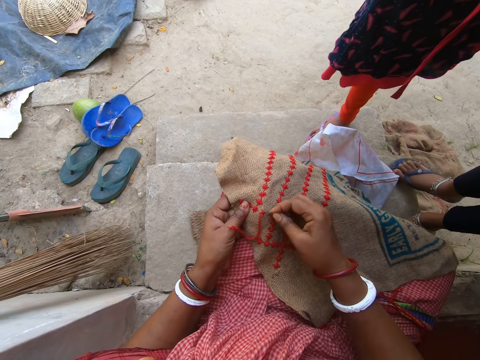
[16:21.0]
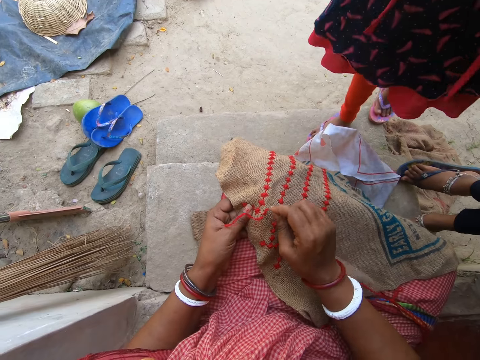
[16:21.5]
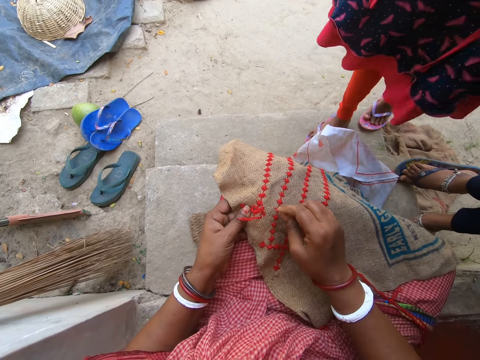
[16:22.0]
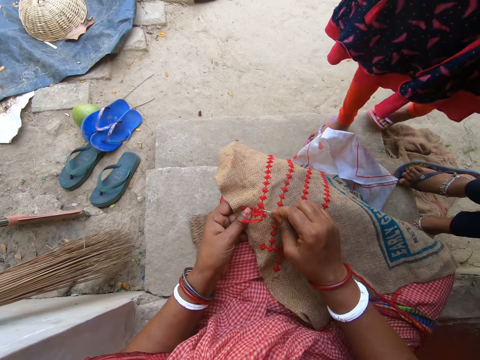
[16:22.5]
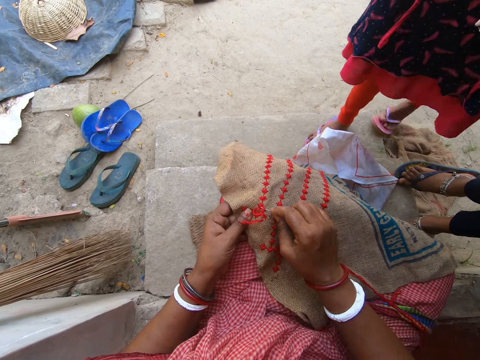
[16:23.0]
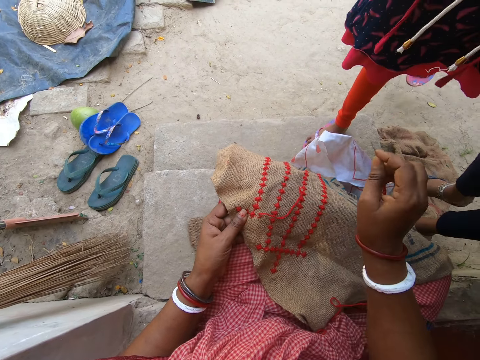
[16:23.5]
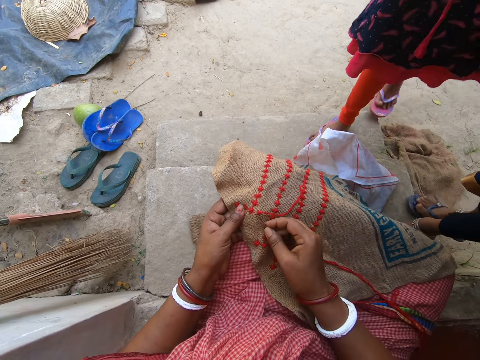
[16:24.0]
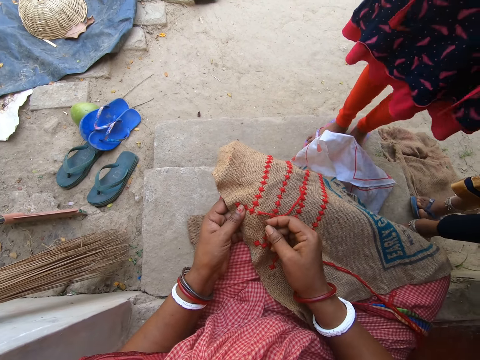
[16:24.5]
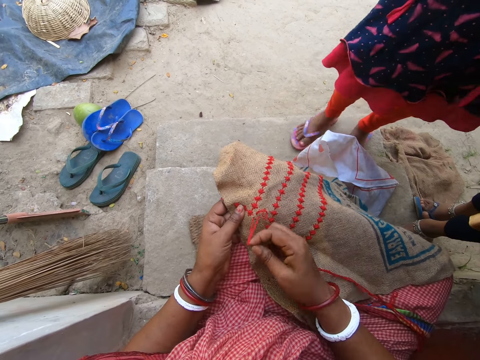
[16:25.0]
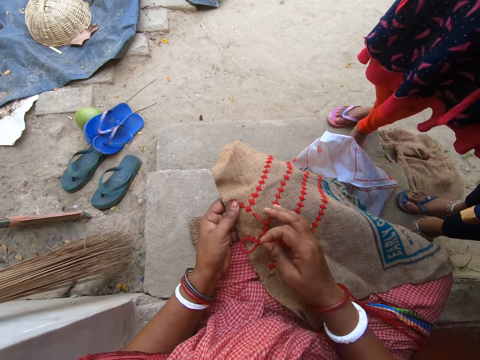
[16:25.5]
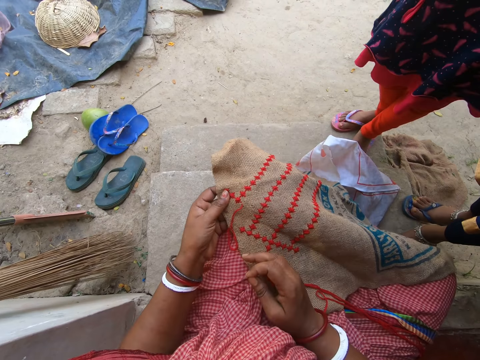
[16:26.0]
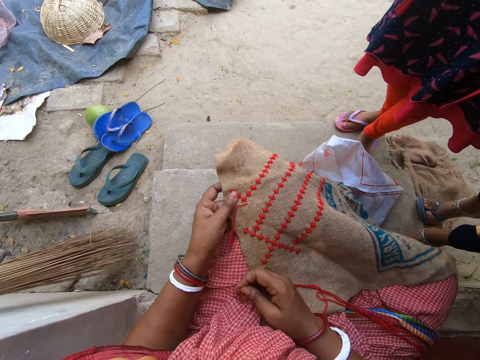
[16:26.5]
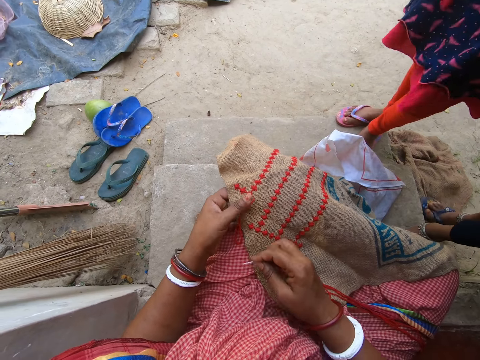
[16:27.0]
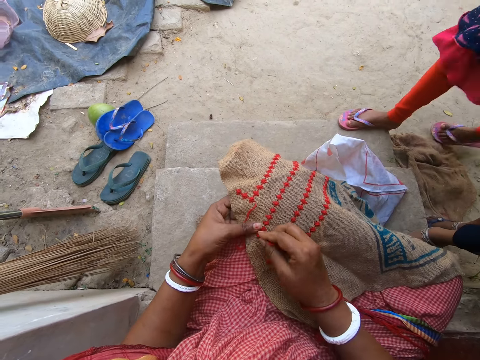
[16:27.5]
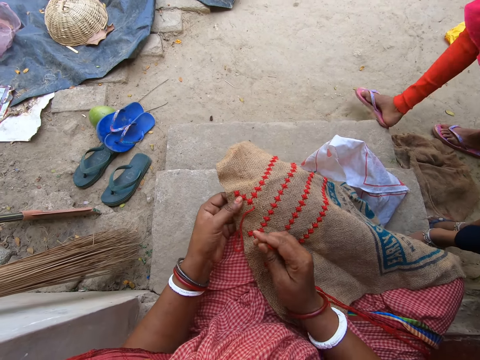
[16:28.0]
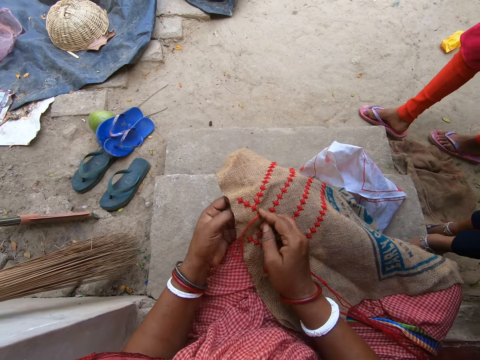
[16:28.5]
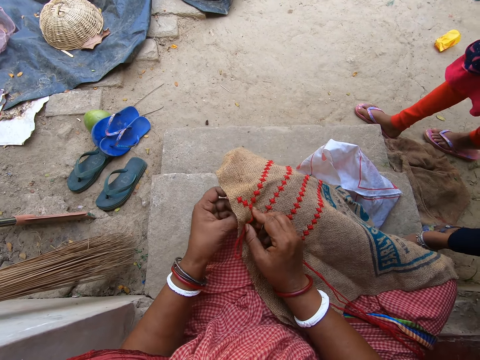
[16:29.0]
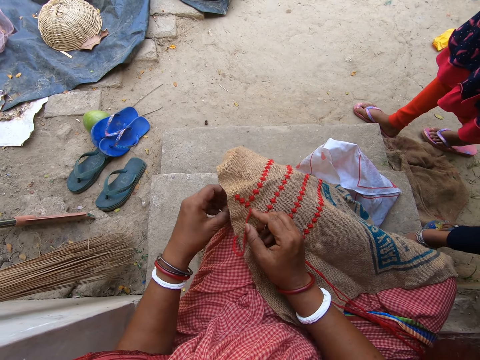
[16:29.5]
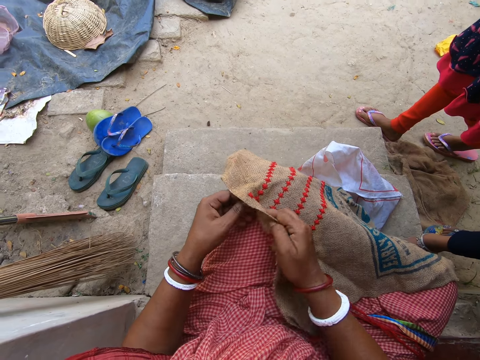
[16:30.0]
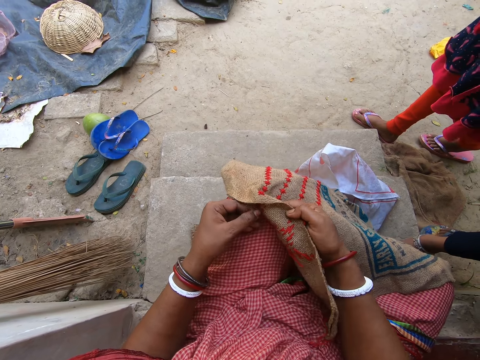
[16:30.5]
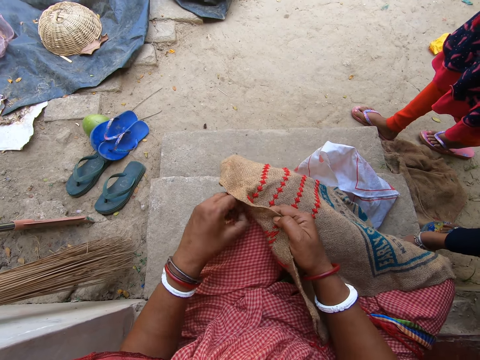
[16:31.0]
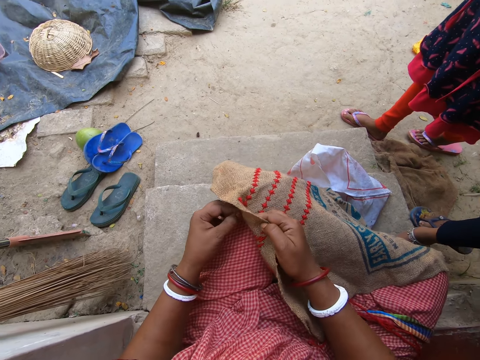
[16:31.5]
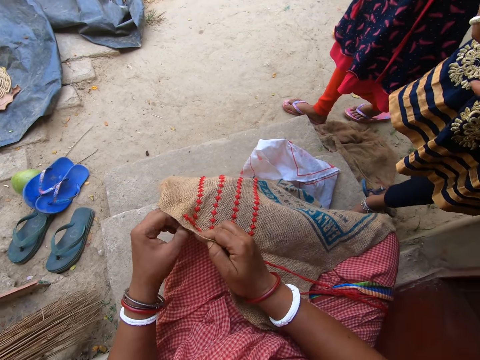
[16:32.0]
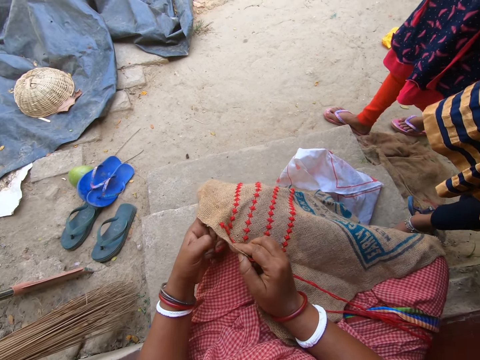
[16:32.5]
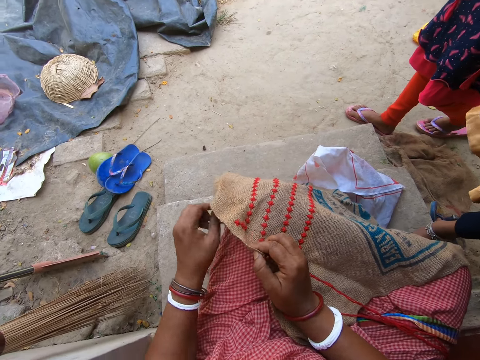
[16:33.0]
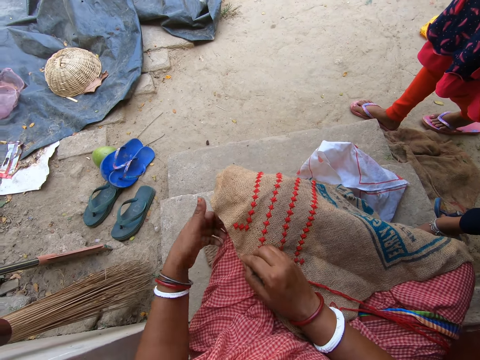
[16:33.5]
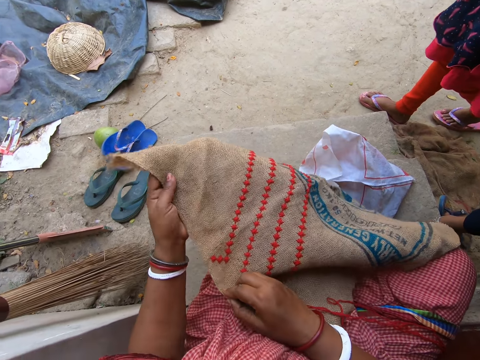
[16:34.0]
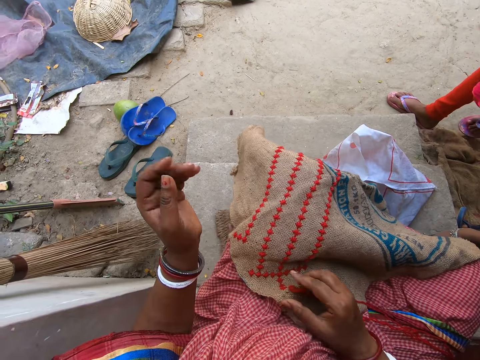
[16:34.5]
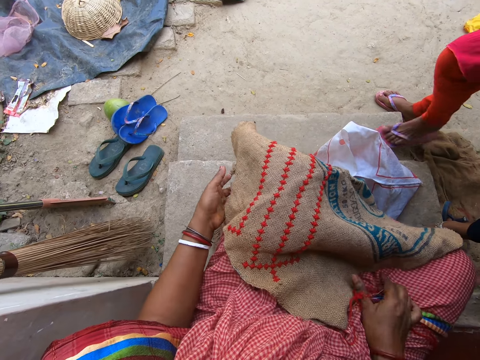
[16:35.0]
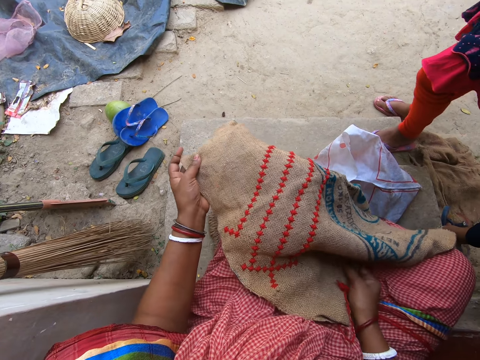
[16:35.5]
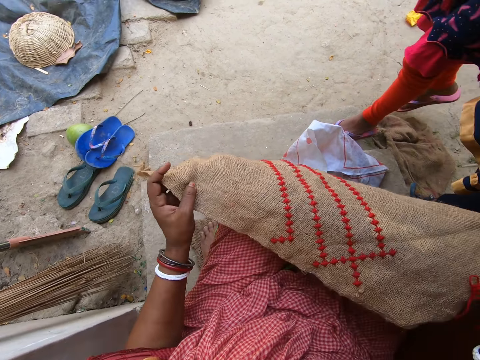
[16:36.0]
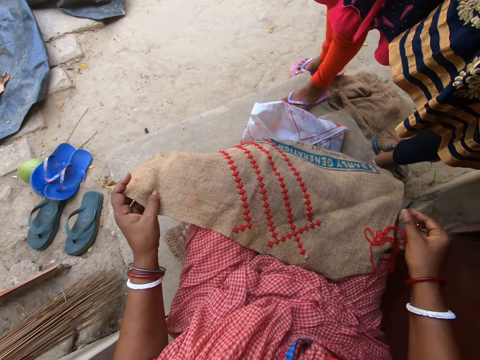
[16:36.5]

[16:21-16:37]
The camera wearer pulls the thread on the embroidery with the needle in her right hand. She wipes the embroidery with her right hand. She pulls the thread in the embroidery with her left hand and flips the sack cloth. She pulls the thread in the embroidery with her left hand. She interacts with a girl. She adjusts the embroidery with both hands. She adjusts it again.

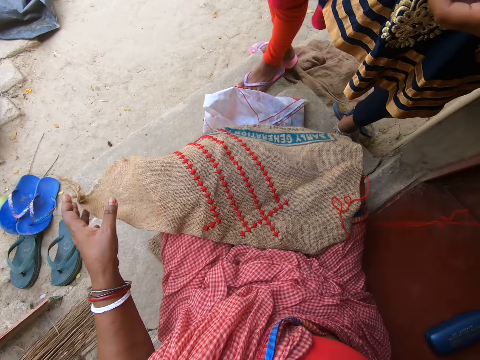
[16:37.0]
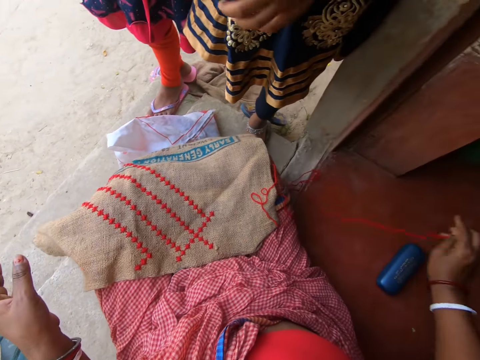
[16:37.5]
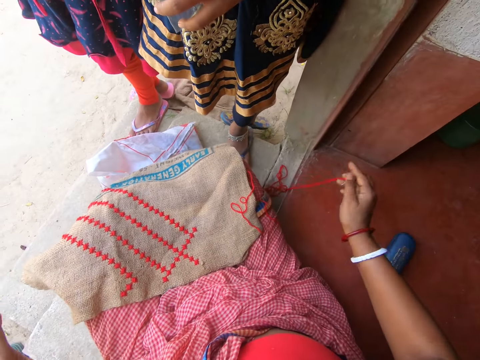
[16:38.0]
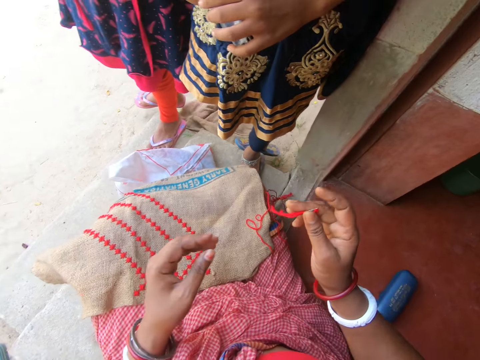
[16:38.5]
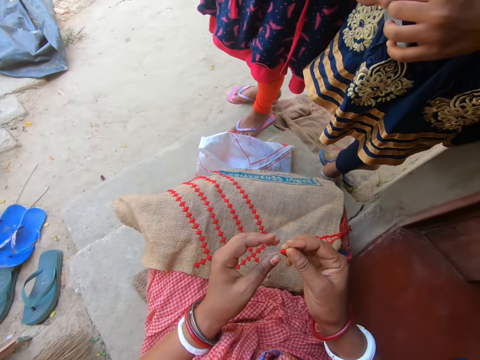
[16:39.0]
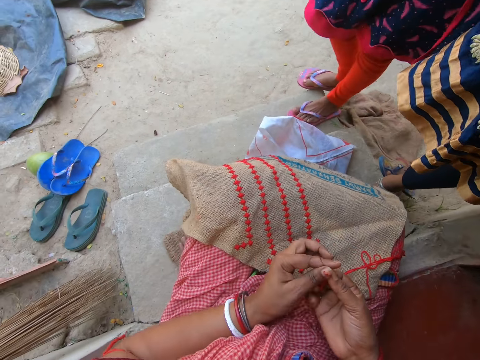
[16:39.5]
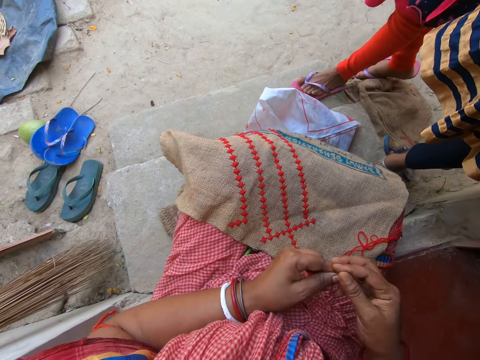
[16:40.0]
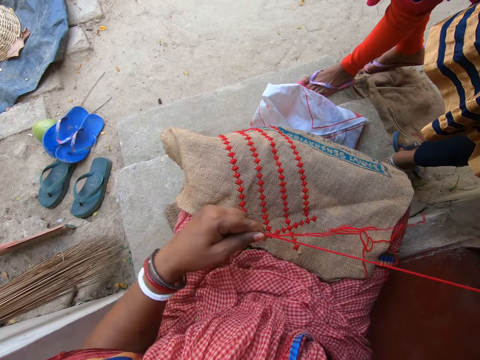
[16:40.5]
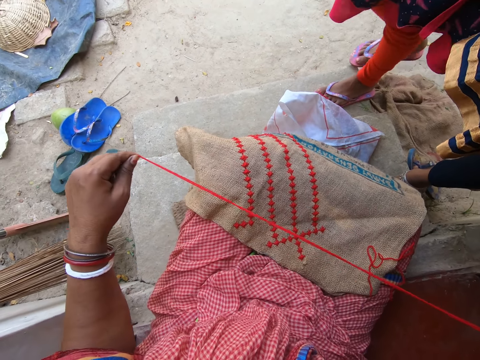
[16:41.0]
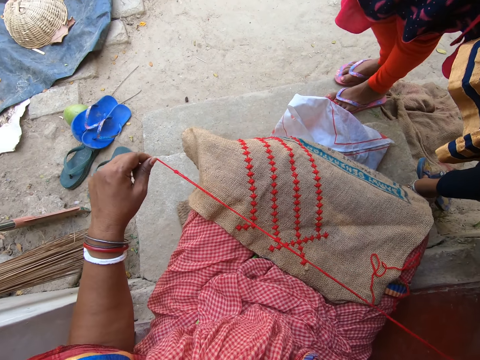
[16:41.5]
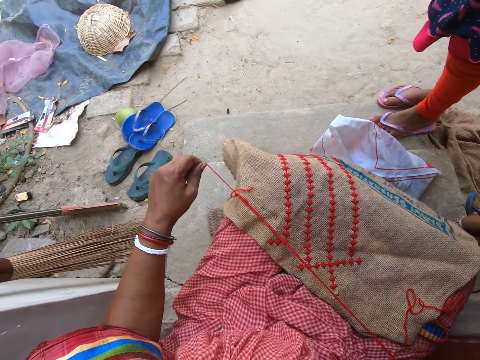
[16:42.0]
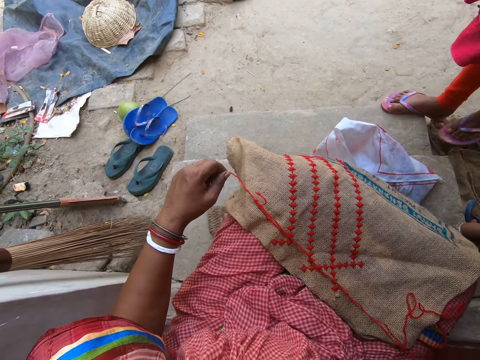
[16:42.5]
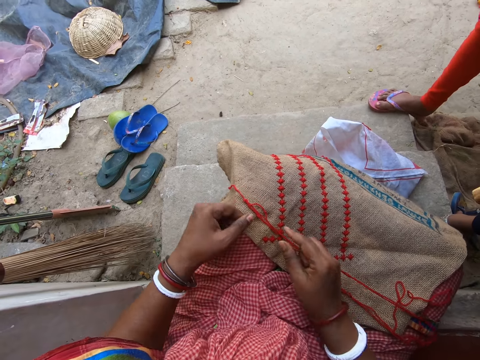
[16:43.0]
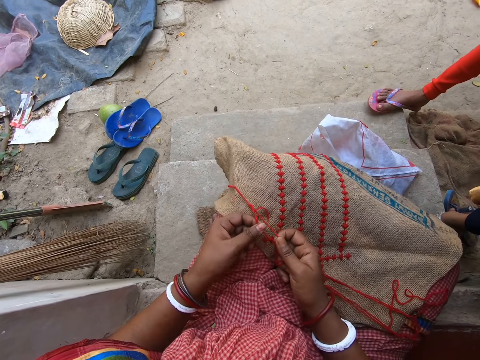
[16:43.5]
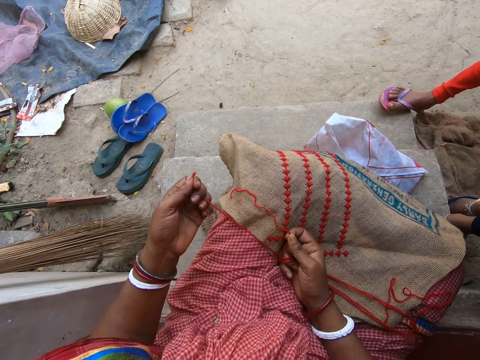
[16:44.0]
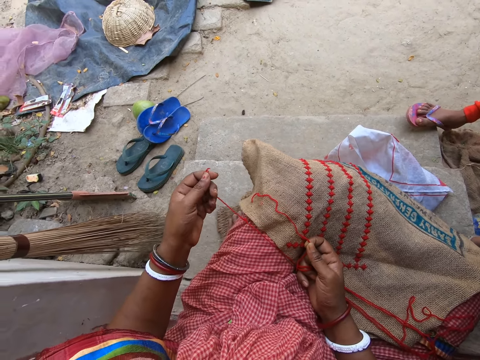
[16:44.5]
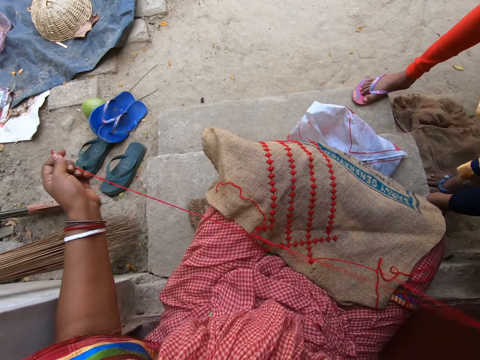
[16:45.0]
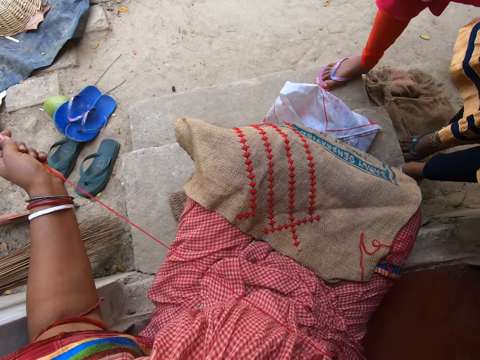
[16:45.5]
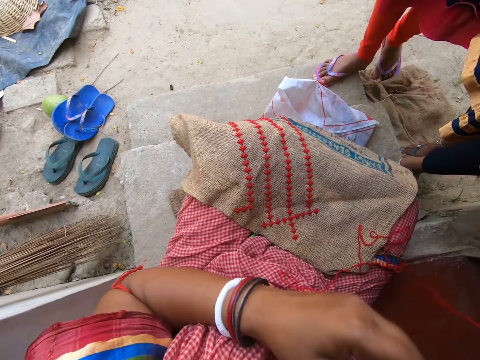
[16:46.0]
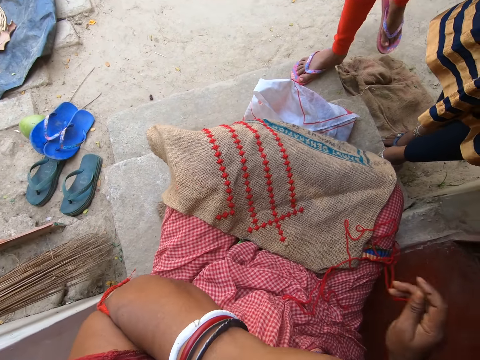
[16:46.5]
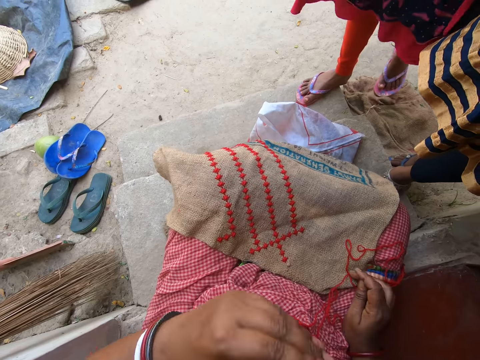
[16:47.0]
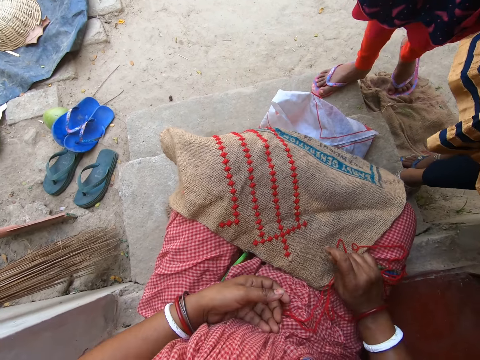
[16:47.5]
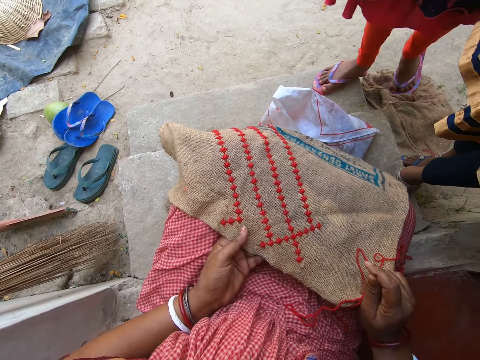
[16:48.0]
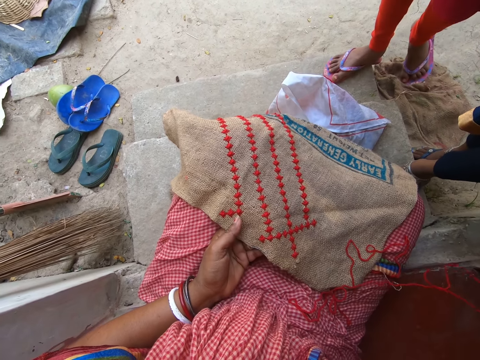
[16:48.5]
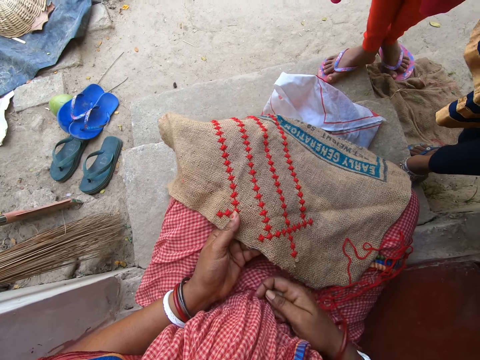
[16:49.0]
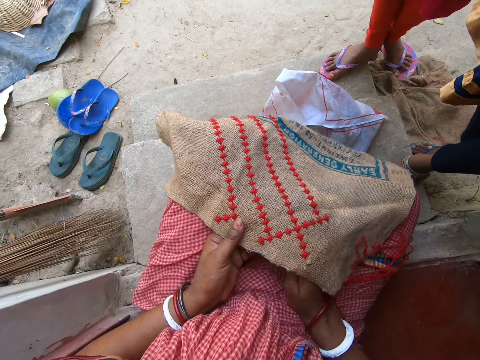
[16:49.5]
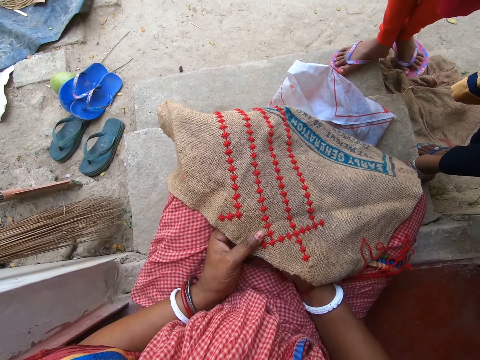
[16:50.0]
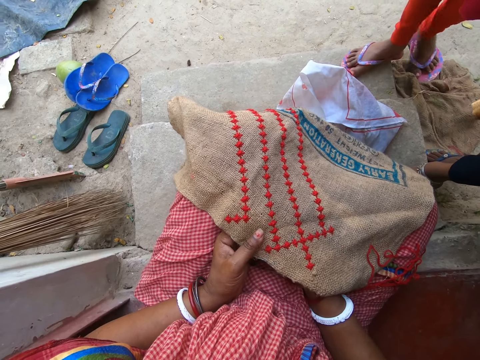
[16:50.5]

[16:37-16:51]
The camera wearer gesticulates with her right hand. She passes the needle and thread between both hands. She pulls the needle and thread with both hands. She straightens the thread. She pulls out parts of the thread with both hands. She raises her left hand. She raises the embroidery with her right hand. She inserts her right hand below the embroidery.
